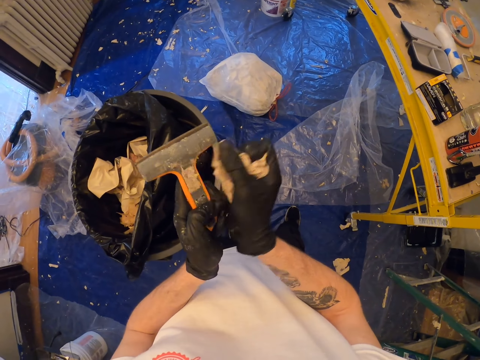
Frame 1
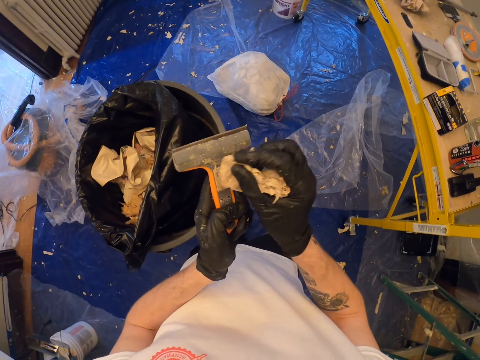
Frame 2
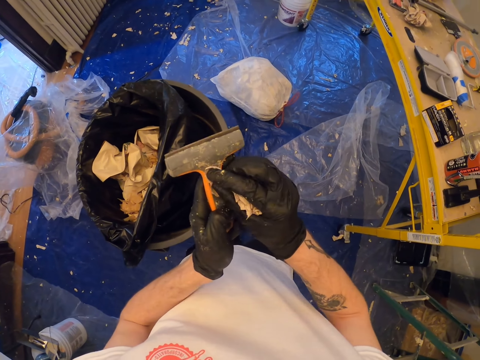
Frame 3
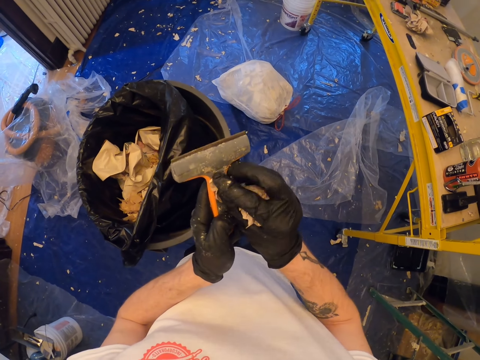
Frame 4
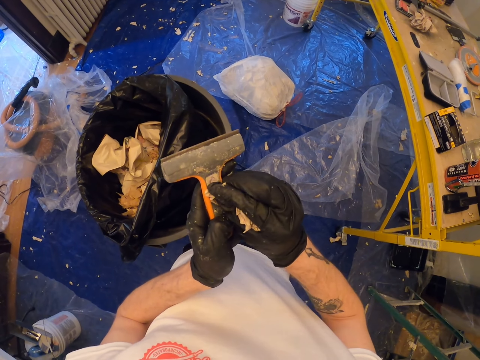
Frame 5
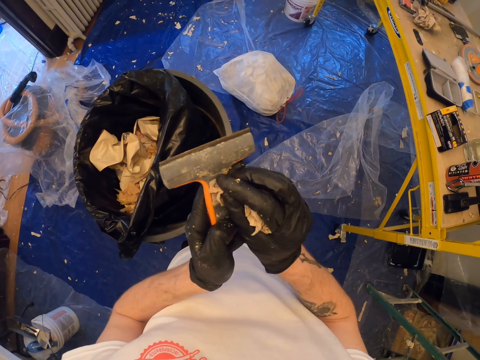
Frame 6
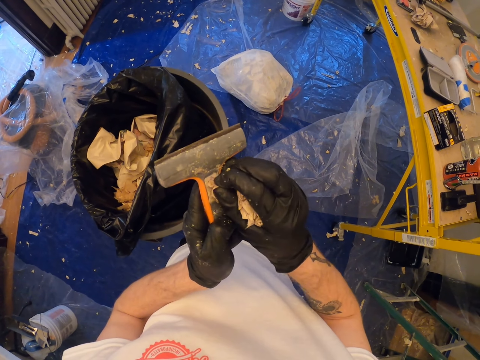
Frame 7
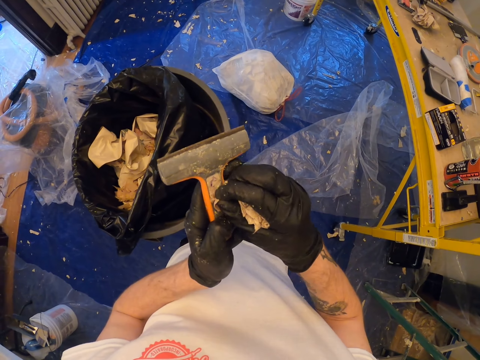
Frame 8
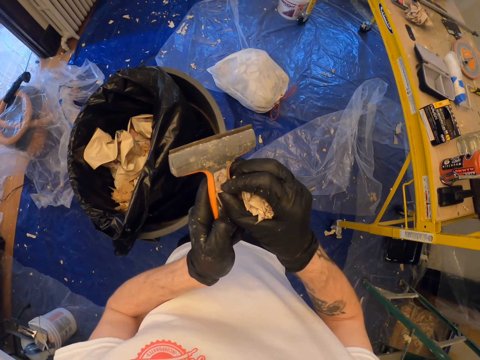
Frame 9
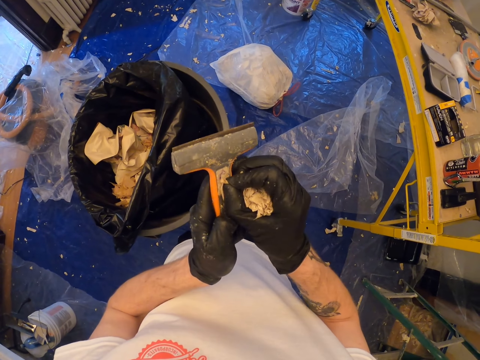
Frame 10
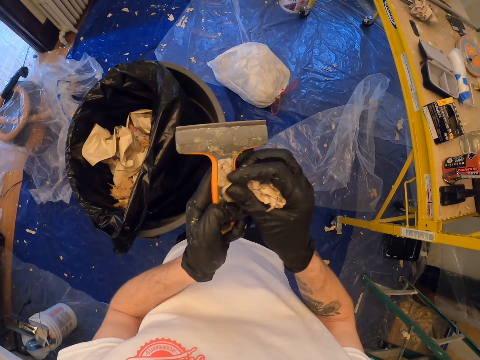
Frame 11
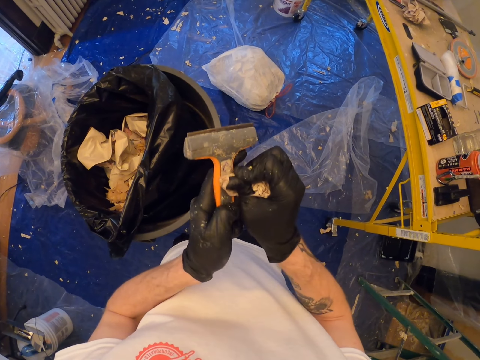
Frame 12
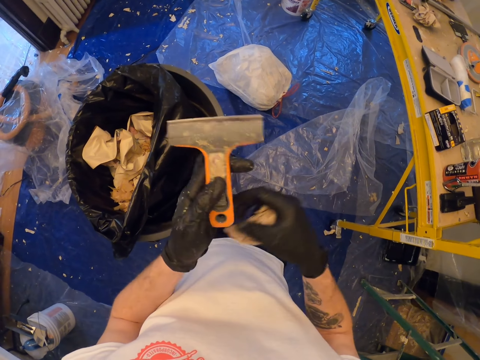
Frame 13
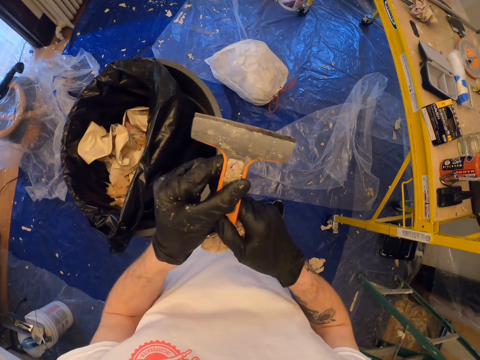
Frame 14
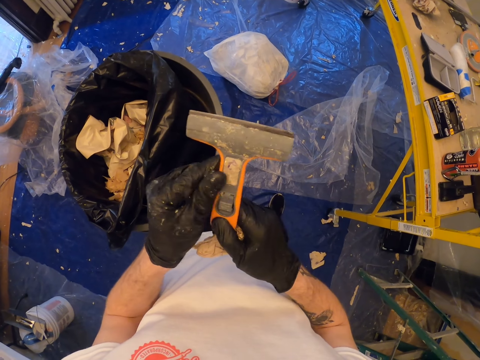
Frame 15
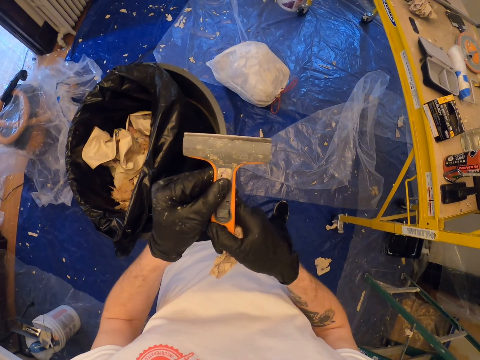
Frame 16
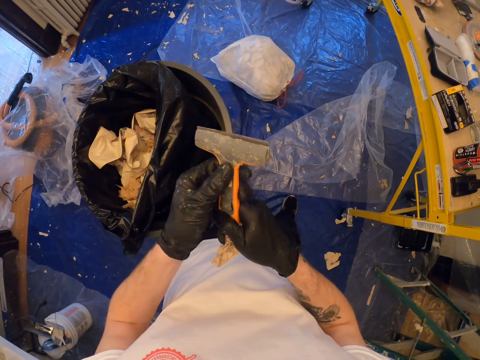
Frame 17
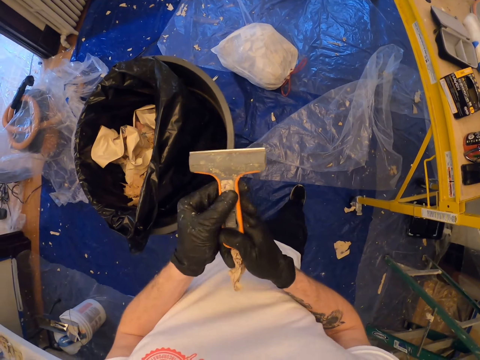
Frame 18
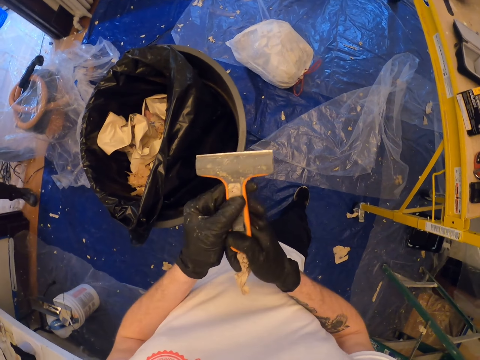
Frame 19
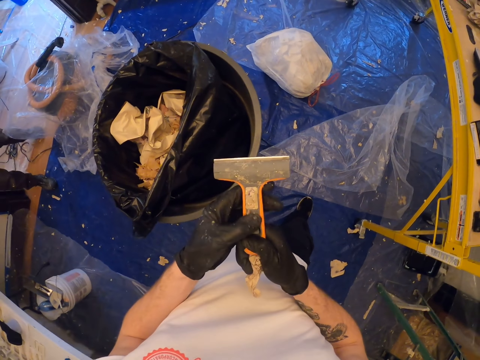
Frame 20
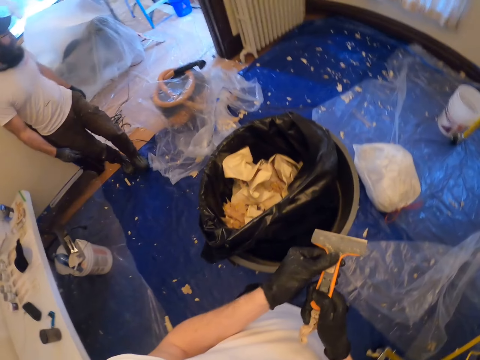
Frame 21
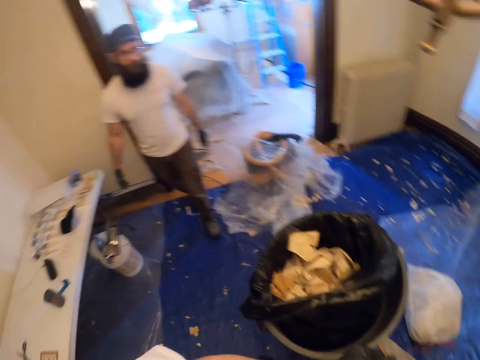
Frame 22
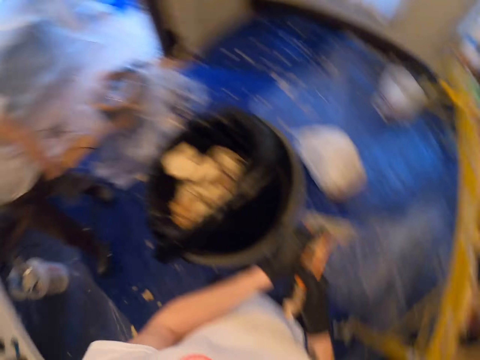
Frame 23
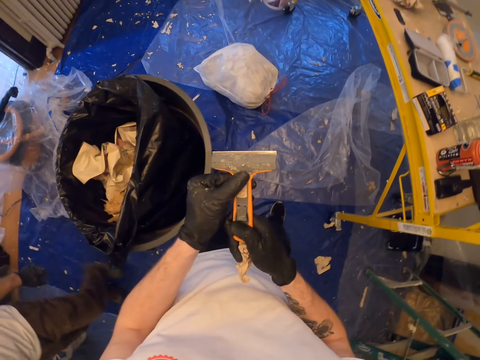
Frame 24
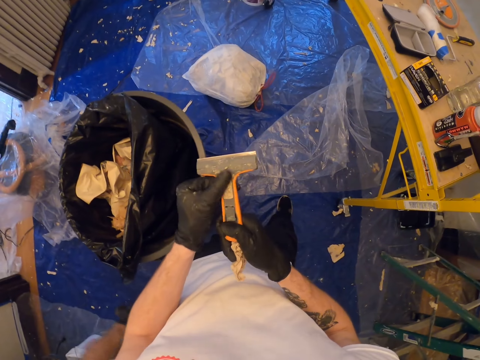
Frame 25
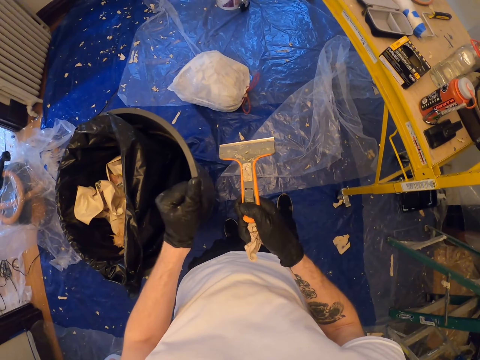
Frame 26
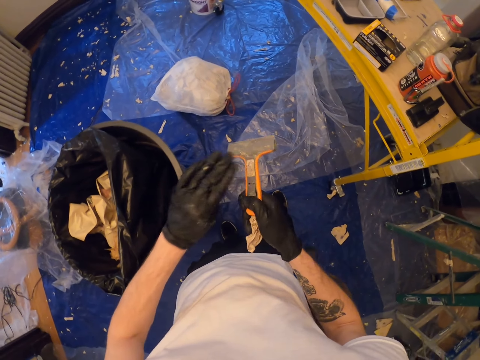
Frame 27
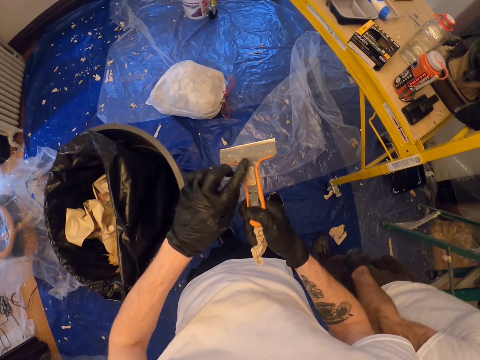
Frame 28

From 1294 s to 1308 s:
The camera wearer removes the paint. They wipe the scraper with the thumb.

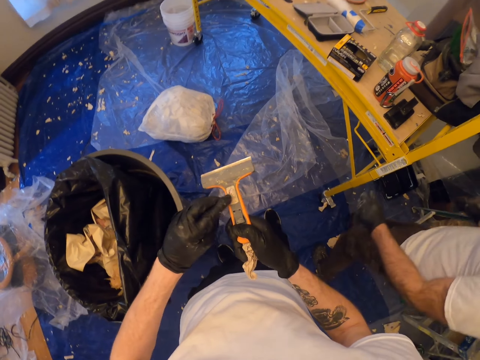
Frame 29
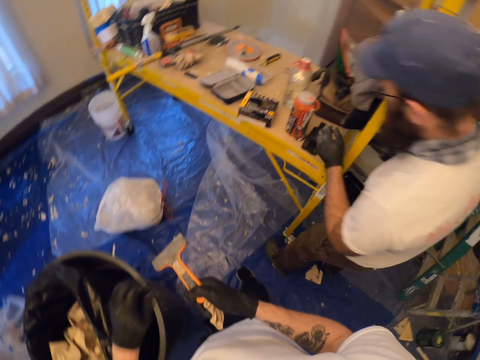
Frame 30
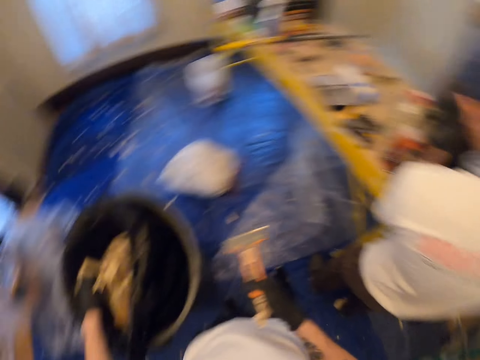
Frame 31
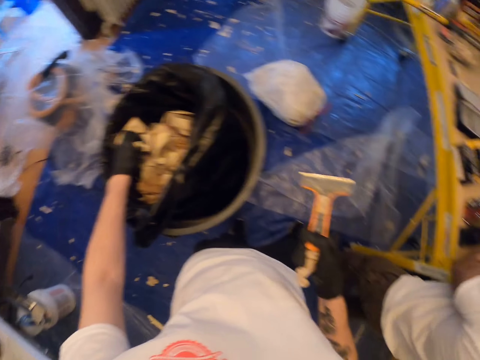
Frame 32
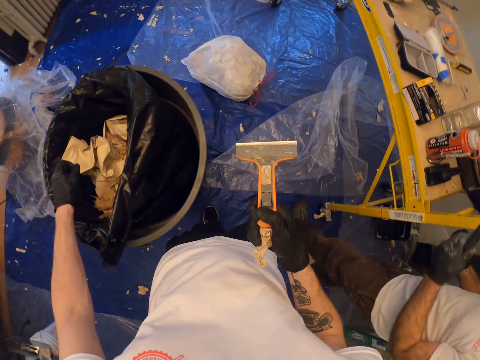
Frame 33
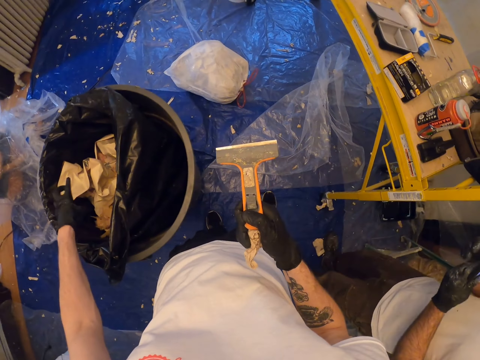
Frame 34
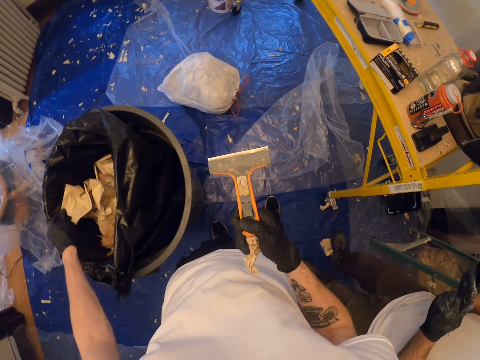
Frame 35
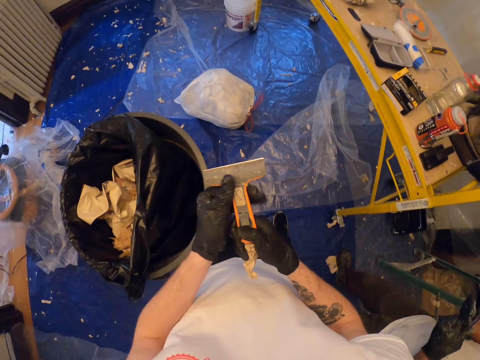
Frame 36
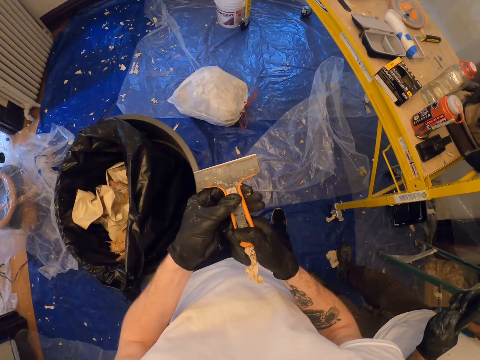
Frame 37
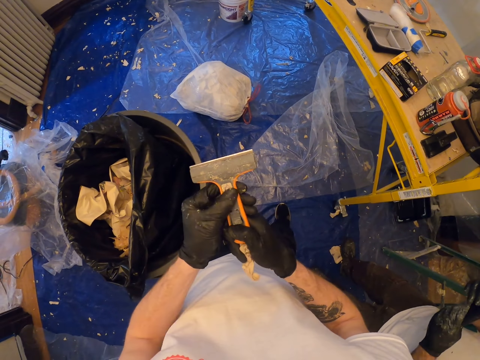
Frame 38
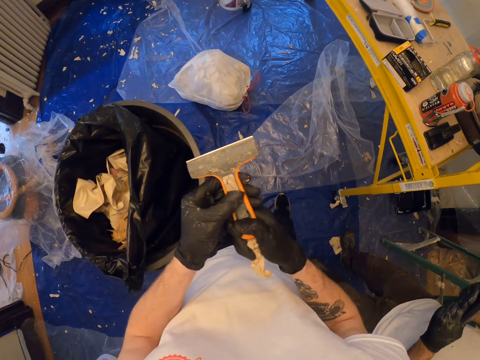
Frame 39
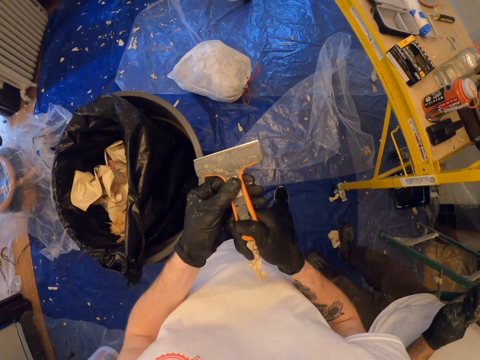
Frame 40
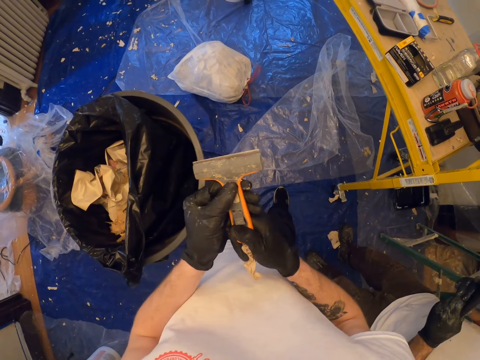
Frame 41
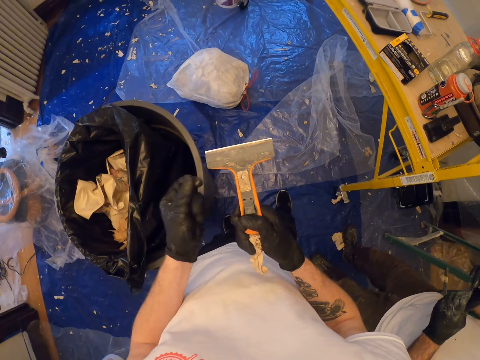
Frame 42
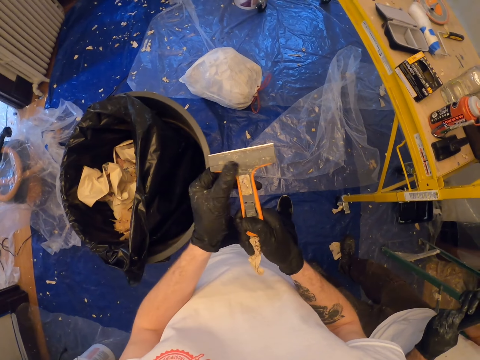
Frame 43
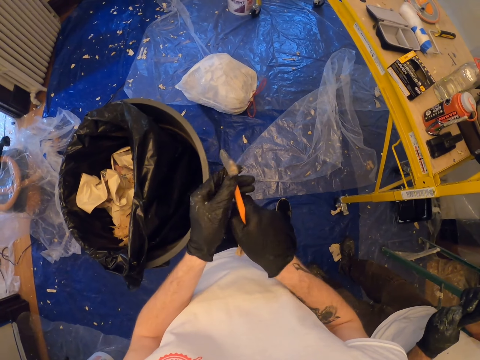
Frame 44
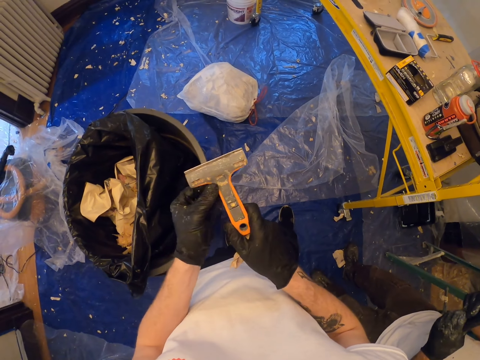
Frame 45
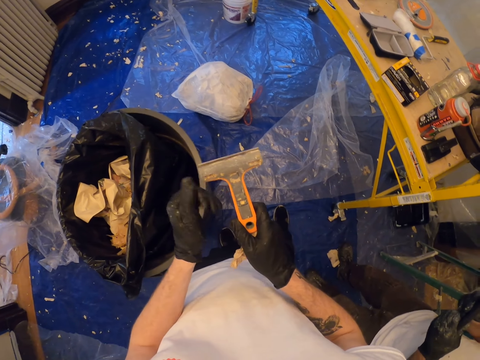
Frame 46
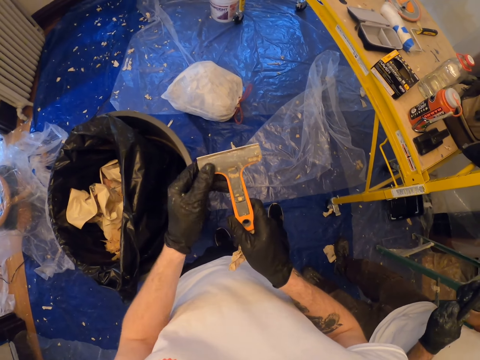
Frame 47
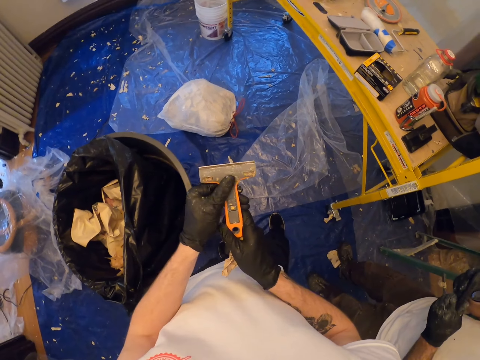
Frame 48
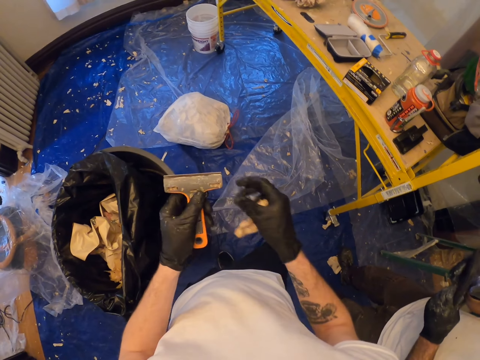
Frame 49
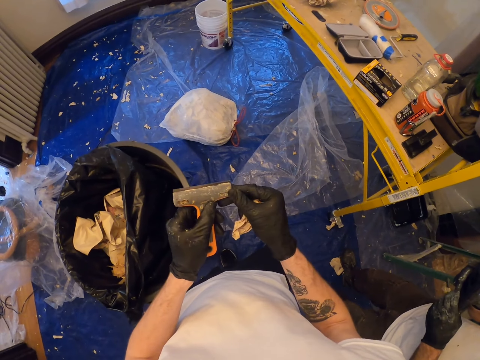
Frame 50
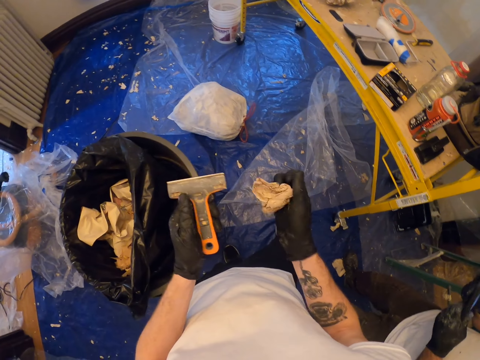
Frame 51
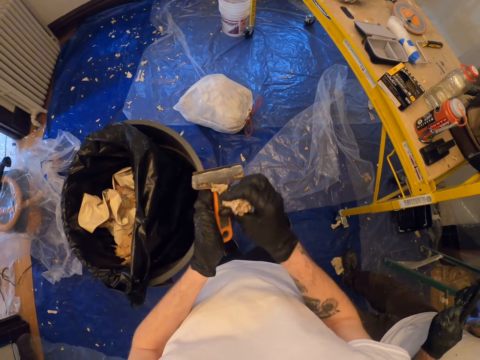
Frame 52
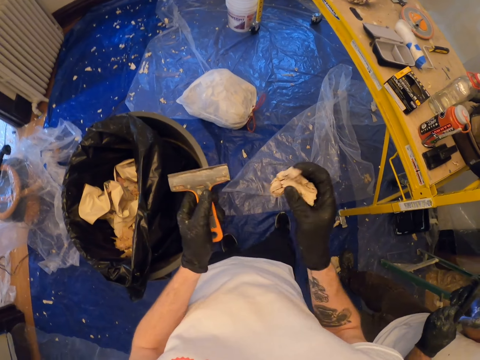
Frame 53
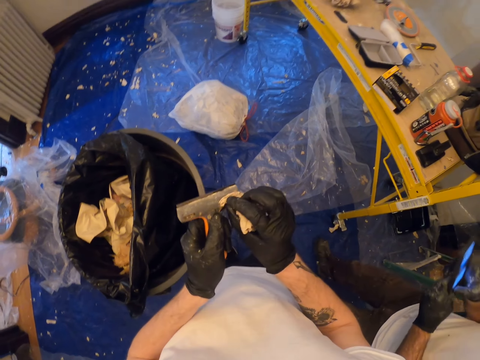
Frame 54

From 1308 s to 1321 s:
The camera wearer drops the pieces of wallpaper in the dust bin. They remove the paint. They wipe the scraper with the thumb. They look at the scraper. They wipe the scraper with the hand. They wipe the scraper with the tissue paper.
